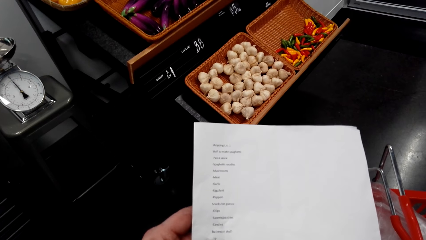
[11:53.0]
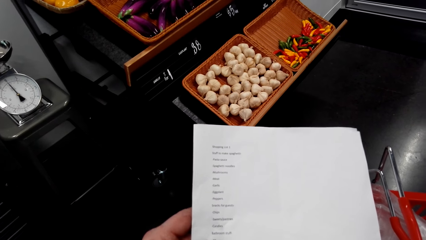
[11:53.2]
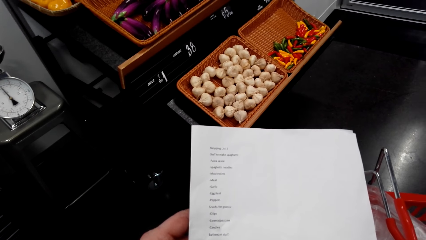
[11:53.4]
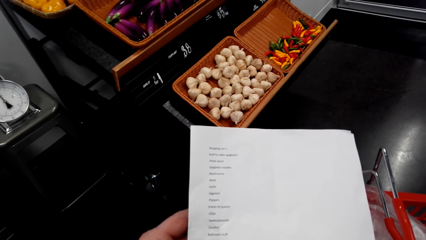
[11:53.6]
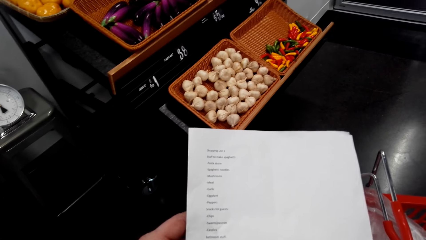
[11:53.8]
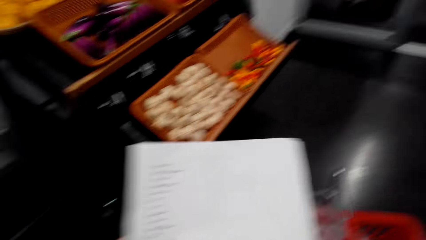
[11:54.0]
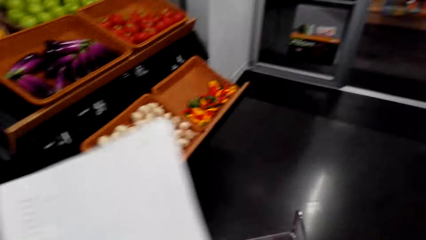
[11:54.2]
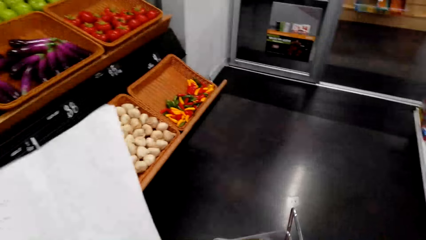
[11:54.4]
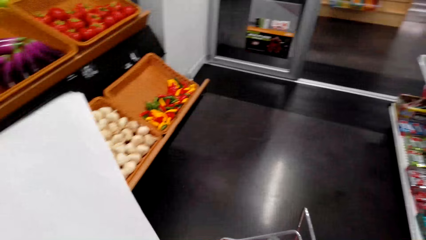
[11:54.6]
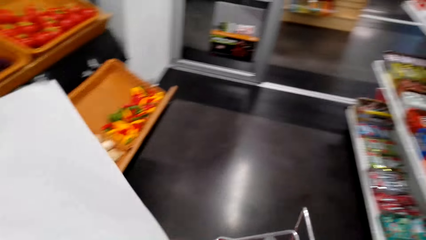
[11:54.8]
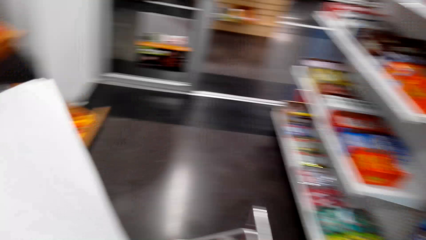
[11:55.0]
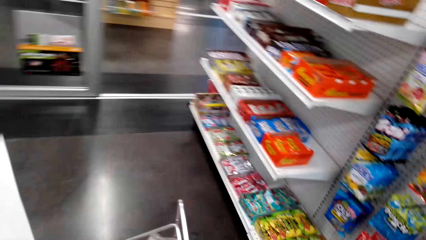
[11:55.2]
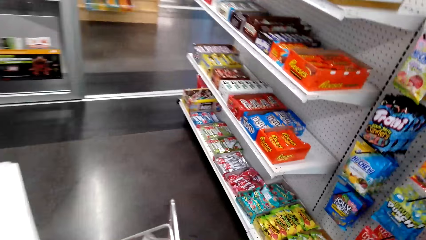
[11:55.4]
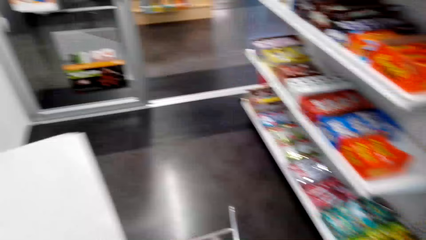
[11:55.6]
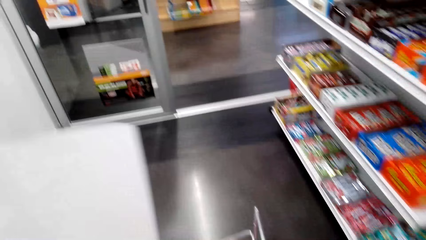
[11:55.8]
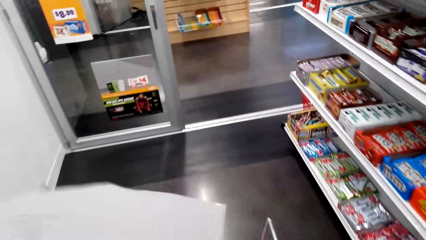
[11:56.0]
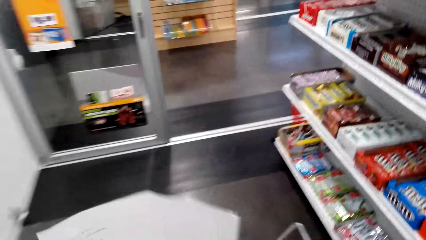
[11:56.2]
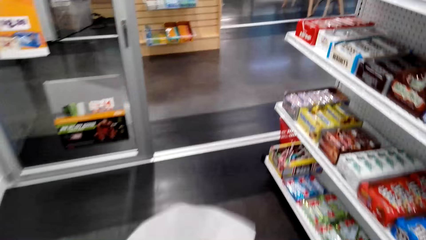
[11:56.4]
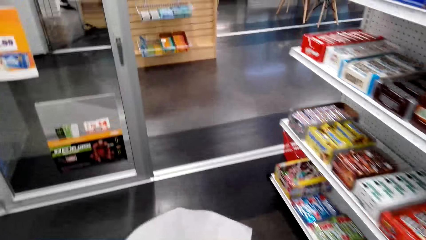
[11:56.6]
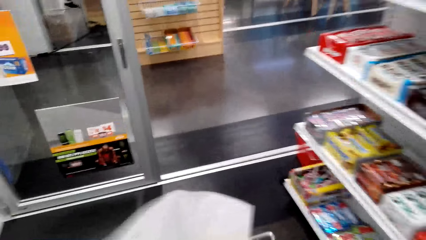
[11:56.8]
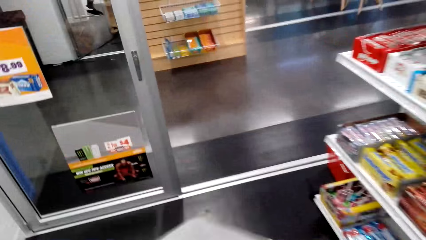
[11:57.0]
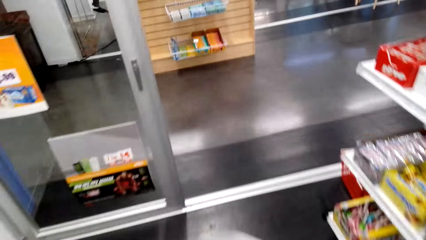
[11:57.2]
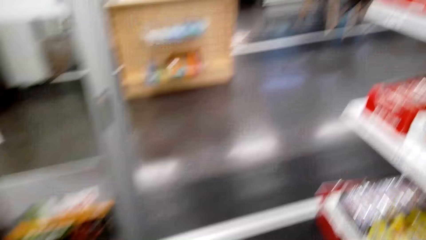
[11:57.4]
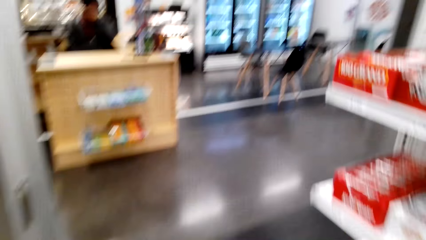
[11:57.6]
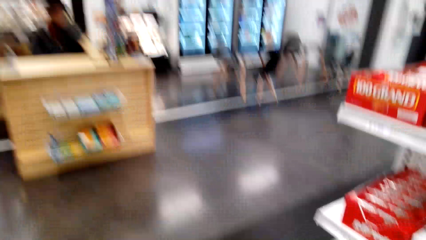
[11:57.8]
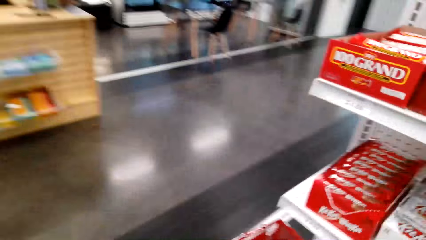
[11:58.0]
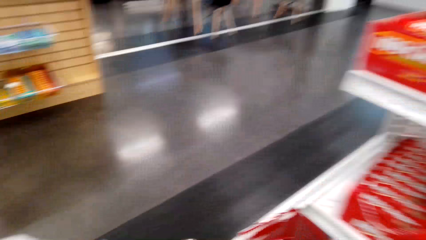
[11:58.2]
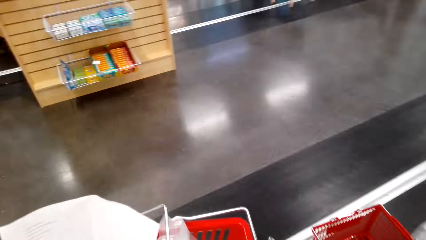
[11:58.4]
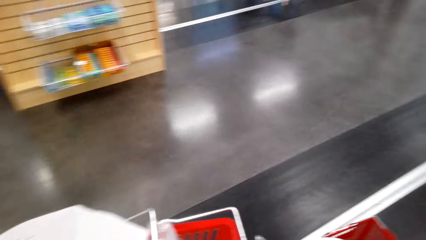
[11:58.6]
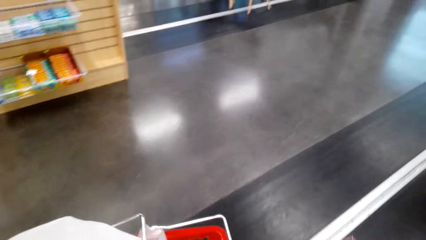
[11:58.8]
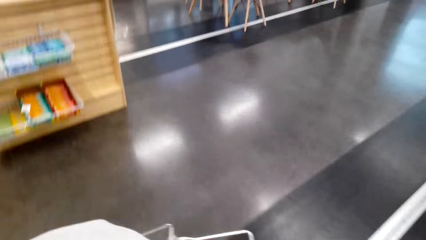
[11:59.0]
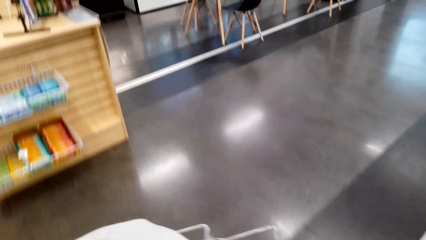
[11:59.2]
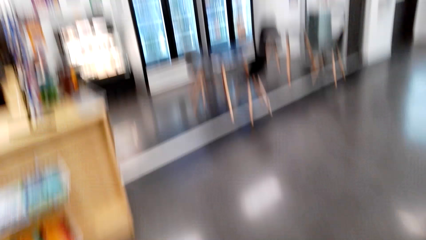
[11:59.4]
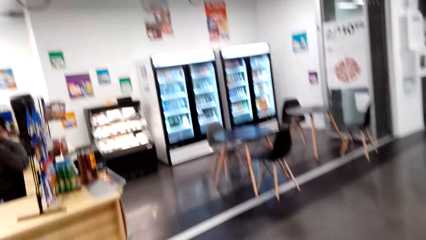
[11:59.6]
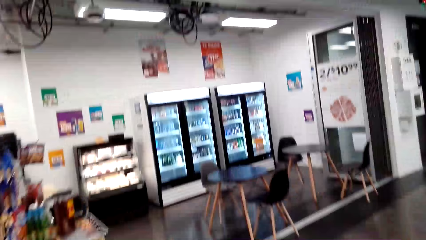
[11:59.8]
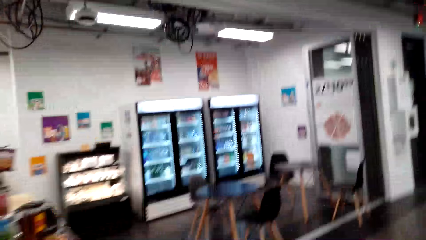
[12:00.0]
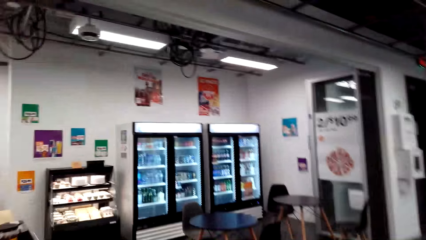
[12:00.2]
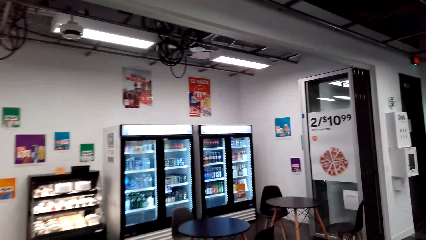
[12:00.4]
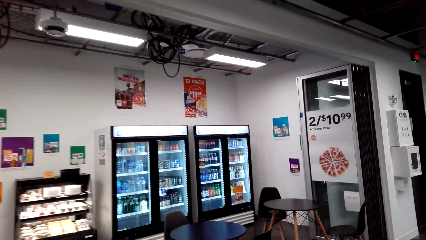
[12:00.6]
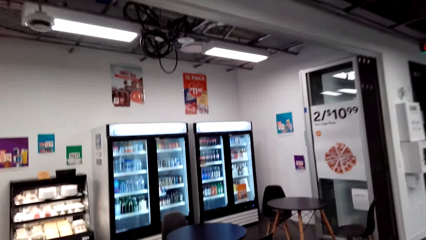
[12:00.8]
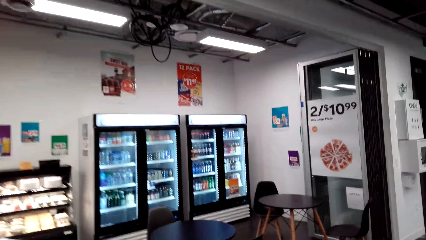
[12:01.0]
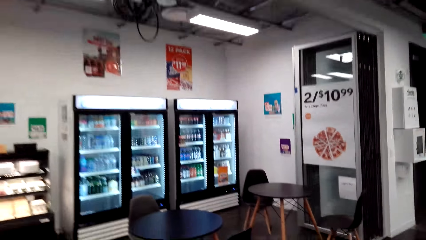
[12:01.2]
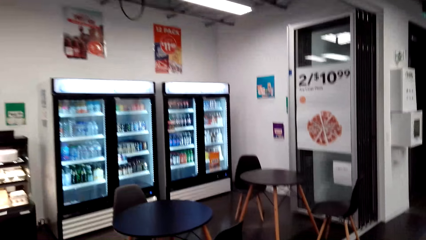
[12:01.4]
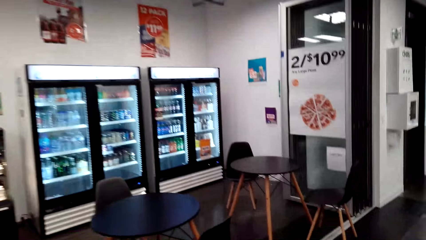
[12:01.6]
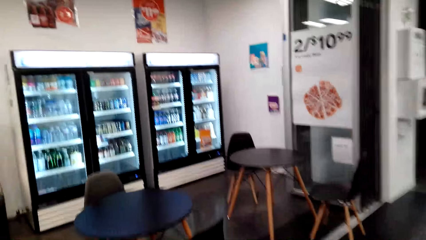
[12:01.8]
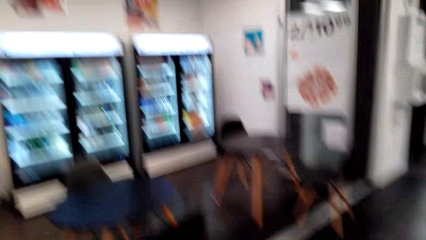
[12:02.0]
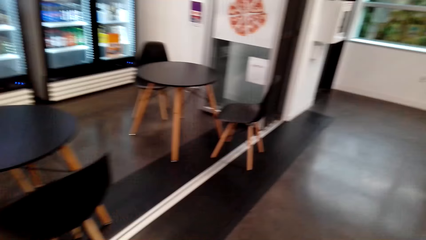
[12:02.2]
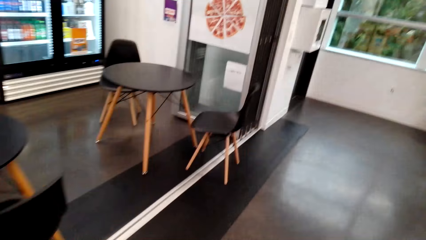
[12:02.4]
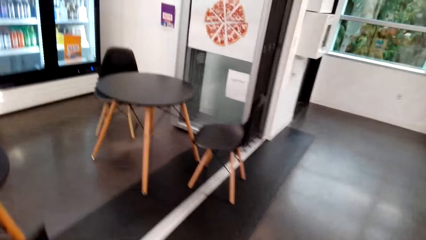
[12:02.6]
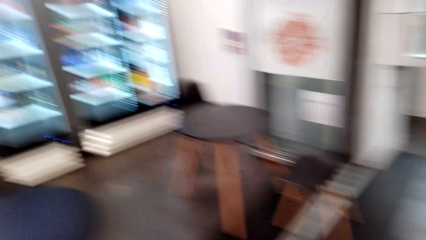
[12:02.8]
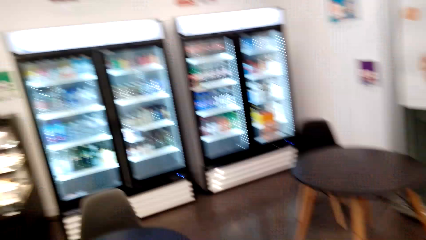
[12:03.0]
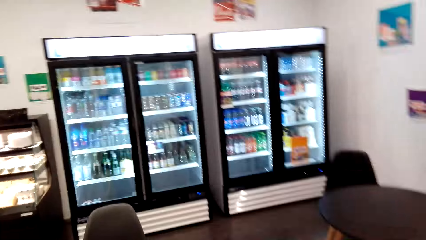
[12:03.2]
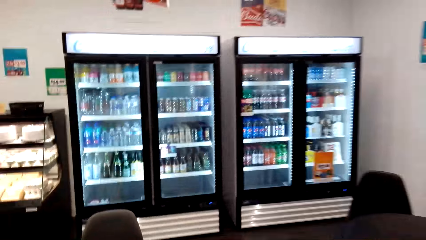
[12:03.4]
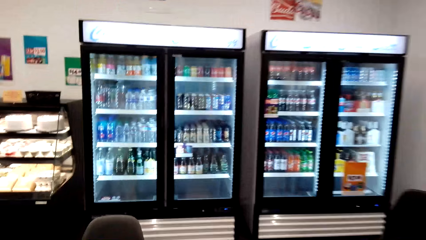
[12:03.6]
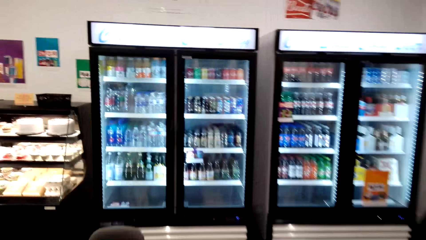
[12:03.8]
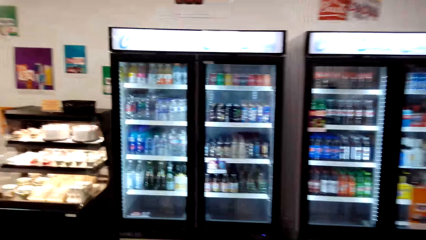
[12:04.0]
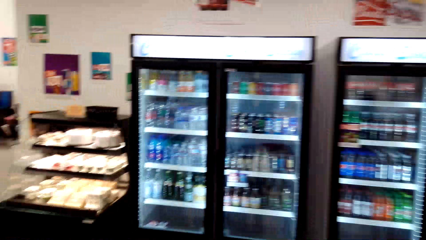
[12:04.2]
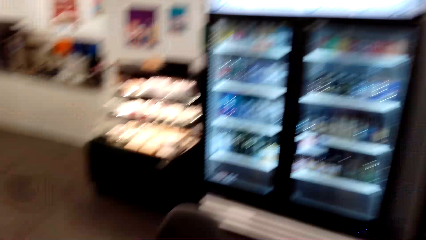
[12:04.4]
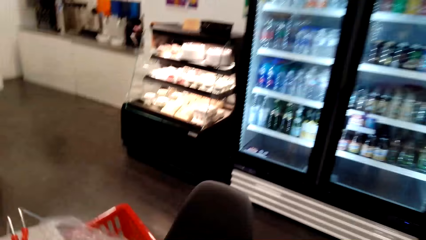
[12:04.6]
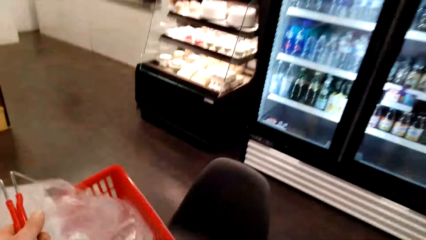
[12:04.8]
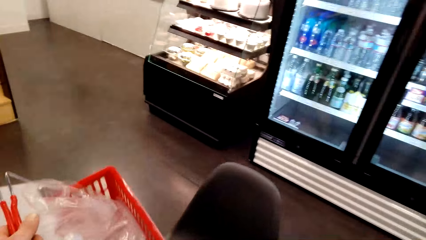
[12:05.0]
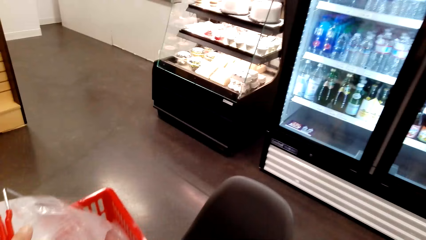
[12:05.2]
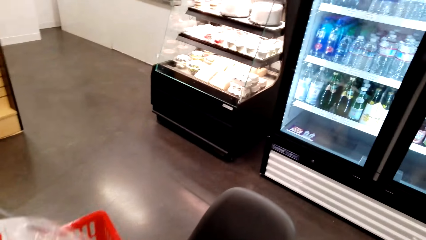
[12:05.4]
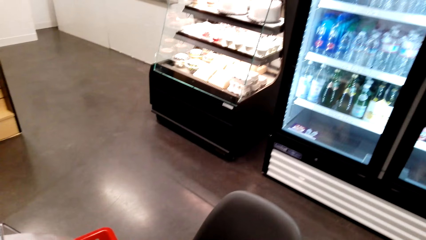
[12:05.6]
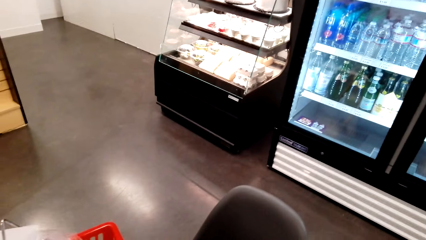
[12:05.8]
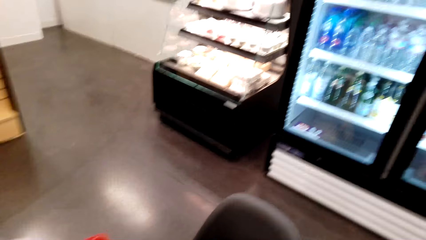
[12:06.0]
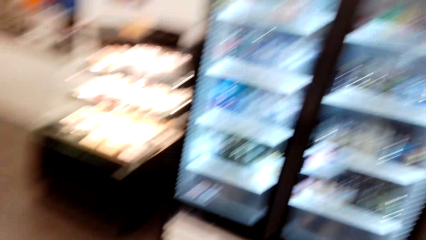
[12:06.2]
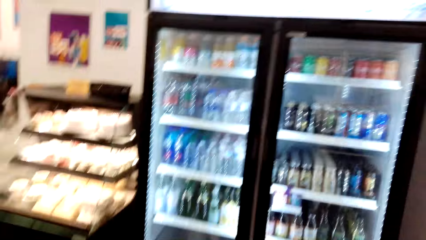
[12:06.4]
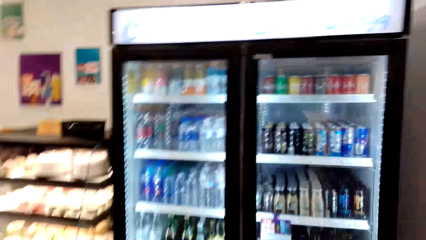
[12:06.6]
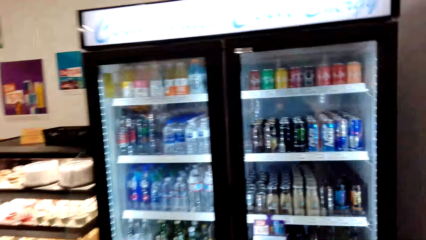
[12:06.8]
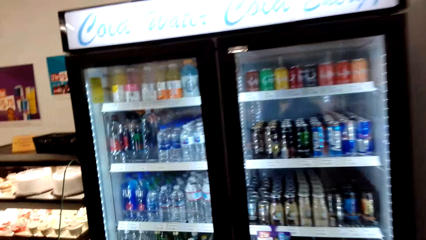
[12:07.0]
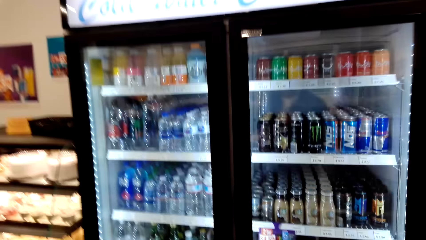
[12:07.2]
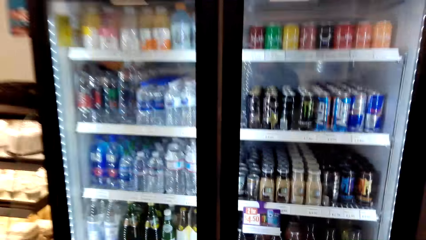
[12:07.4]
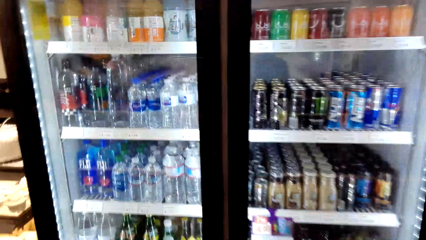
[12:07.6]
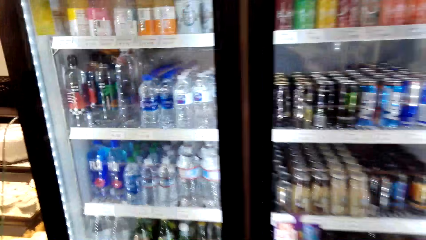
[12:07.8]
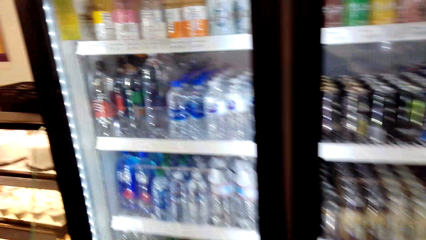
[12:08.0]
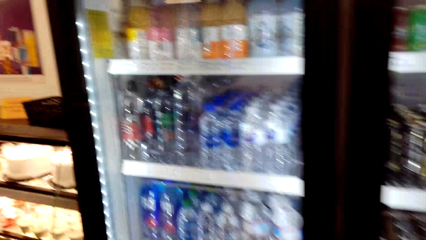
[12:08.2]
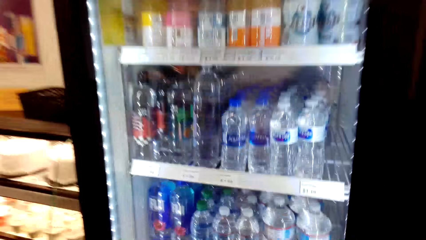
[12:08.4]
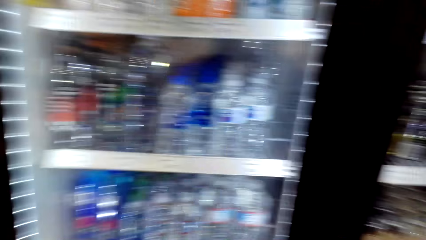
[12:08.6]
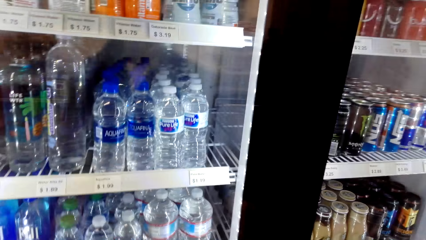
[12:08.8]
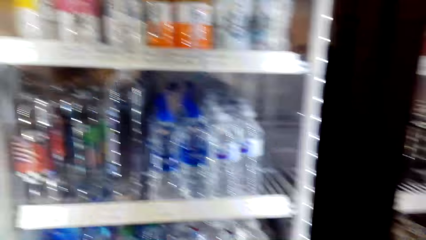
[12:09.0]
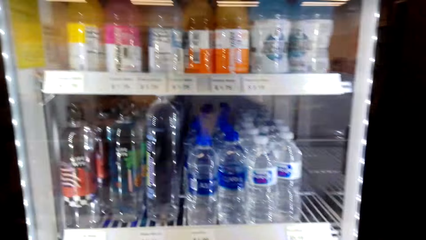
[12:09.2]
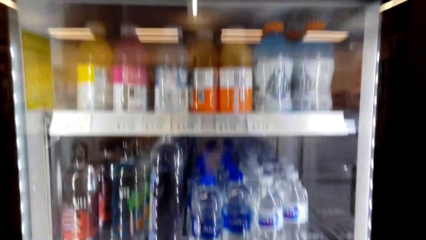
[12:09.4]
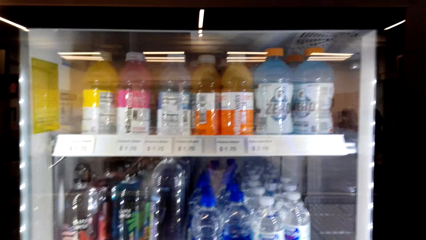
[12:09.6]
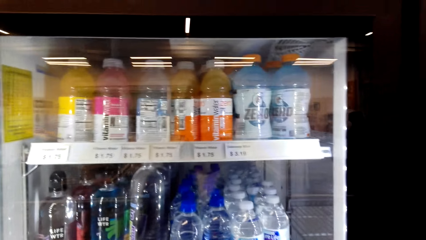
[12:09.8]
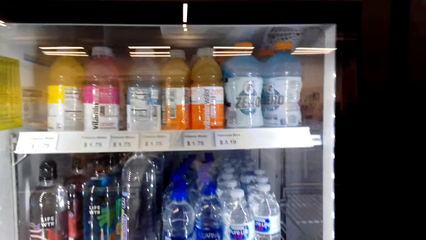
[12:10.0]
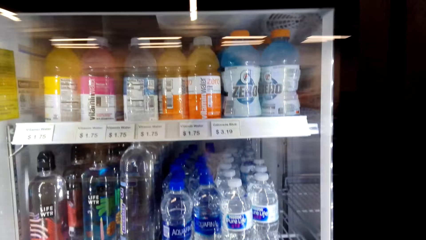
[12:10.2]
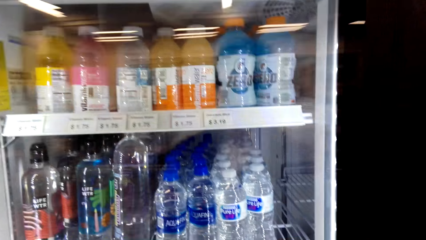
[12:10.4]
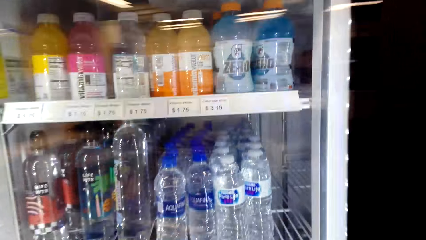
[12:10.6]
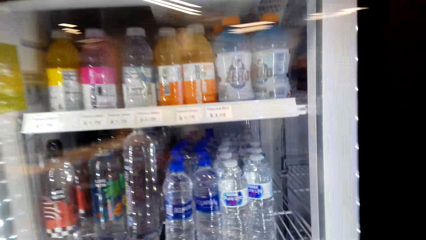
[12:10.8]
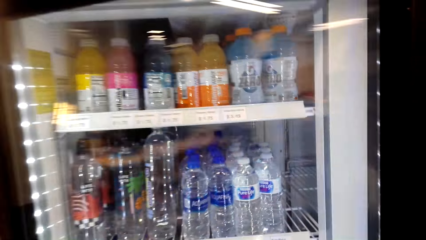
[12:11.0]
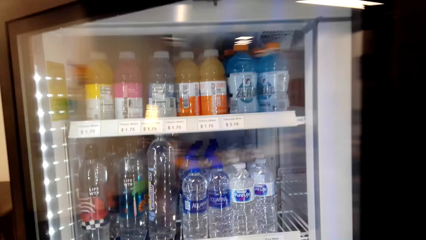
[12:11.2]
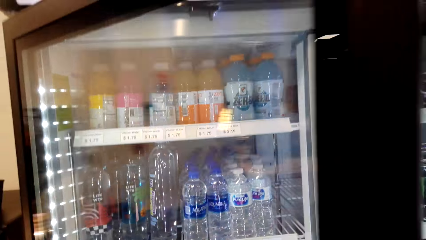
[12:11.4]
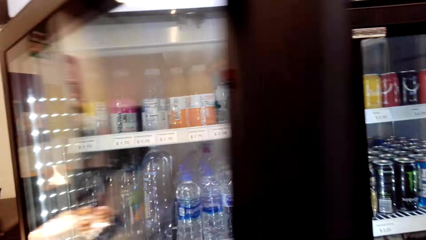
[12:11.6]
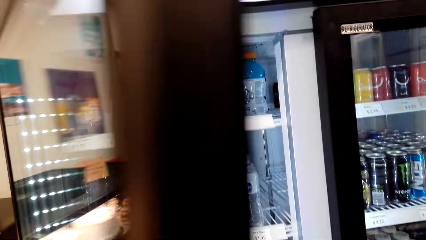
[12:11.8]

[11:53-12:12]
The camera wearer moves the shopping lists on the hand. They walk towards the table. They put the tray down. They open the fridge.
